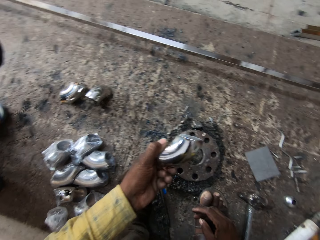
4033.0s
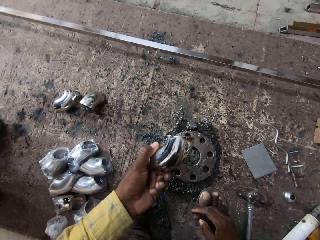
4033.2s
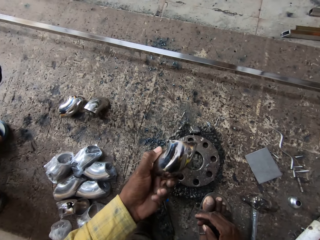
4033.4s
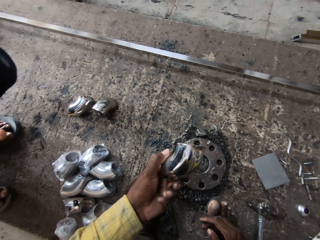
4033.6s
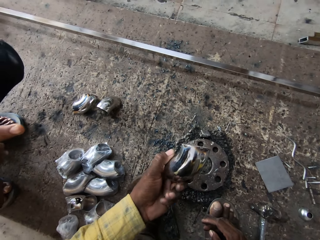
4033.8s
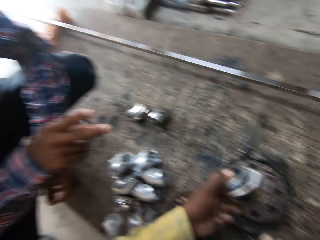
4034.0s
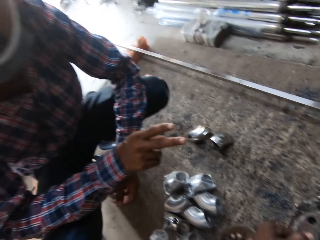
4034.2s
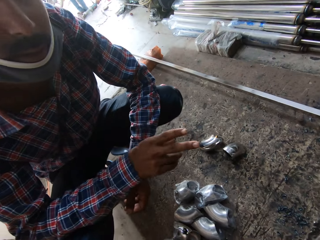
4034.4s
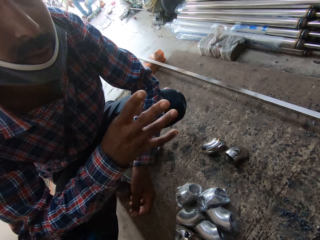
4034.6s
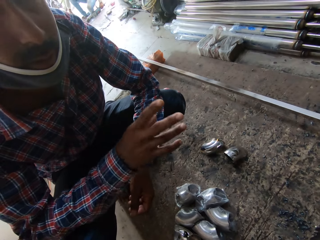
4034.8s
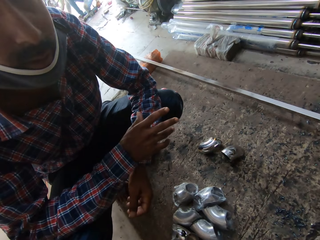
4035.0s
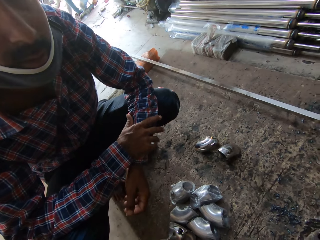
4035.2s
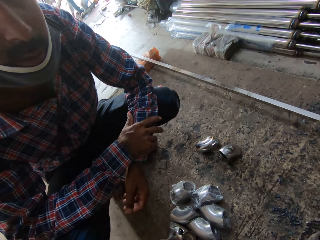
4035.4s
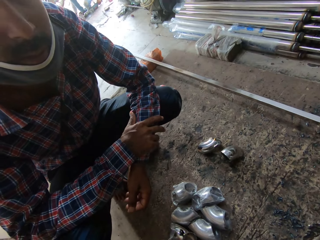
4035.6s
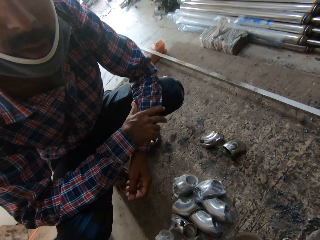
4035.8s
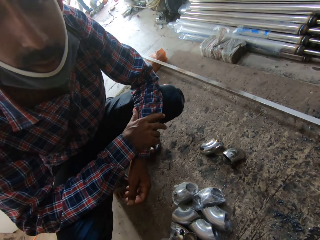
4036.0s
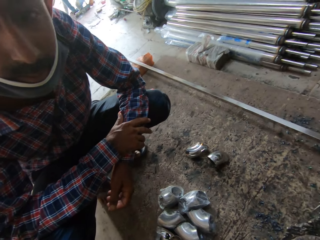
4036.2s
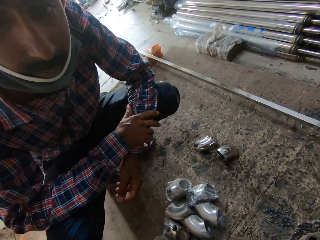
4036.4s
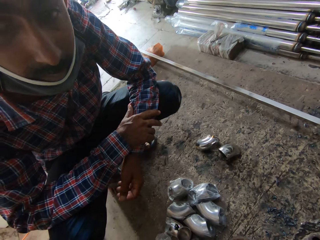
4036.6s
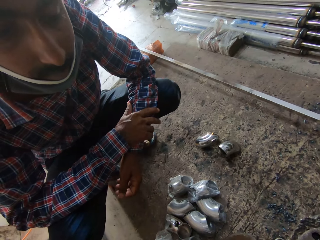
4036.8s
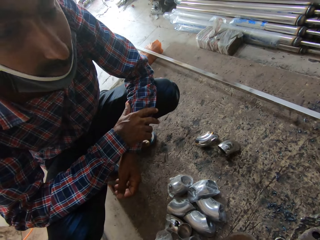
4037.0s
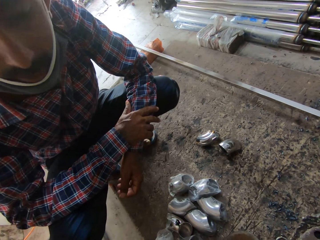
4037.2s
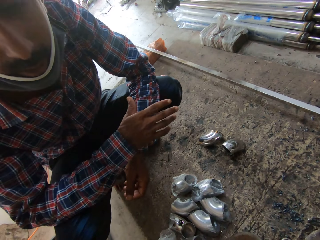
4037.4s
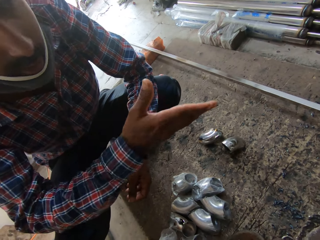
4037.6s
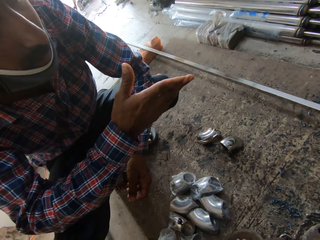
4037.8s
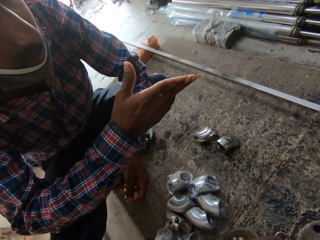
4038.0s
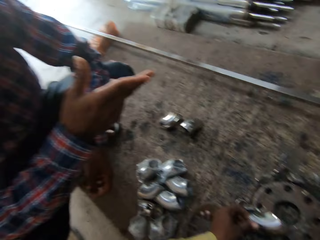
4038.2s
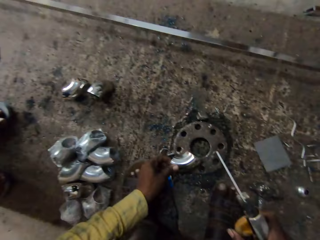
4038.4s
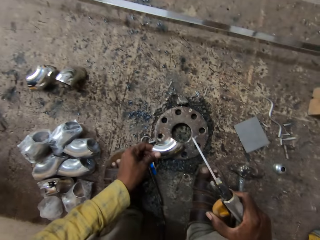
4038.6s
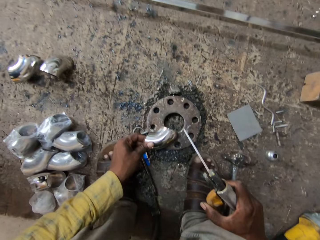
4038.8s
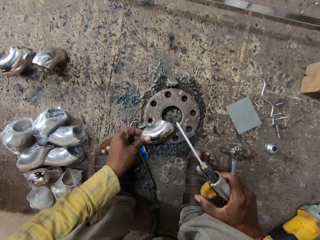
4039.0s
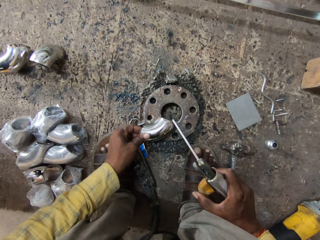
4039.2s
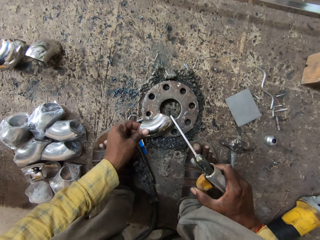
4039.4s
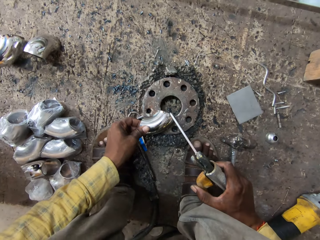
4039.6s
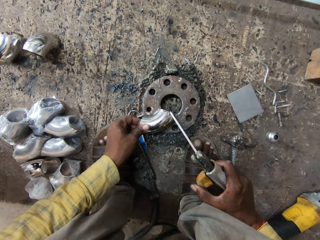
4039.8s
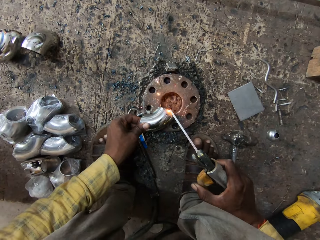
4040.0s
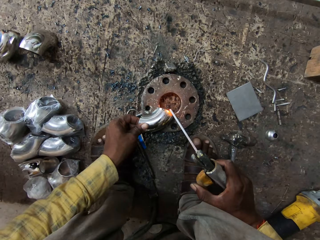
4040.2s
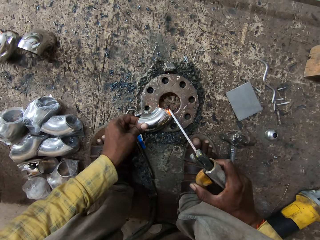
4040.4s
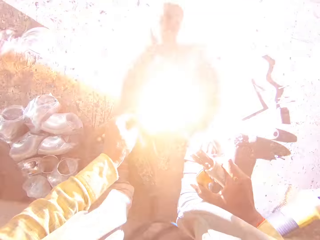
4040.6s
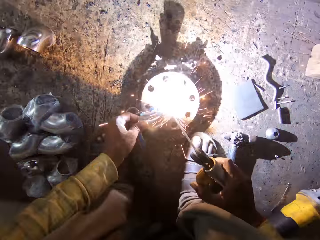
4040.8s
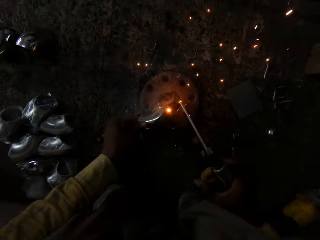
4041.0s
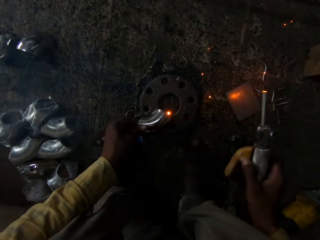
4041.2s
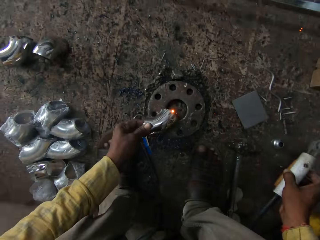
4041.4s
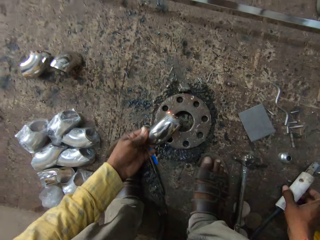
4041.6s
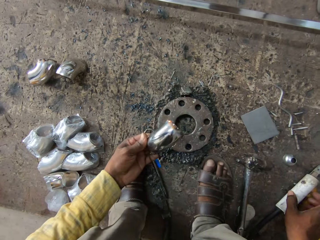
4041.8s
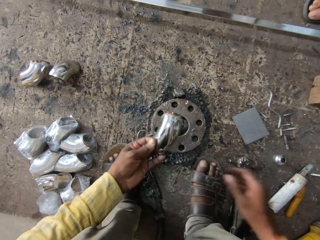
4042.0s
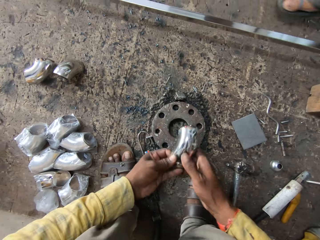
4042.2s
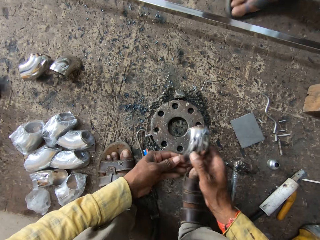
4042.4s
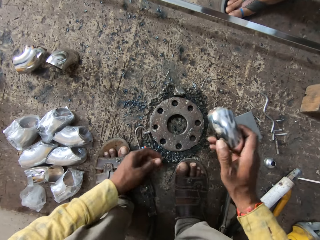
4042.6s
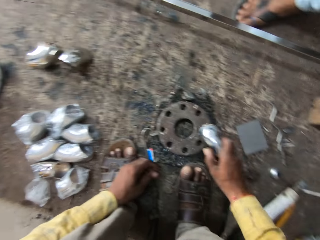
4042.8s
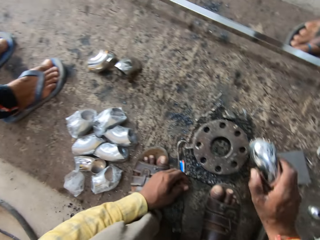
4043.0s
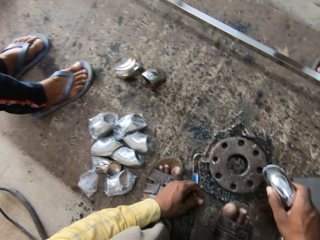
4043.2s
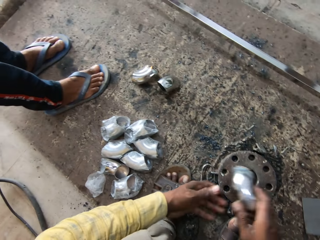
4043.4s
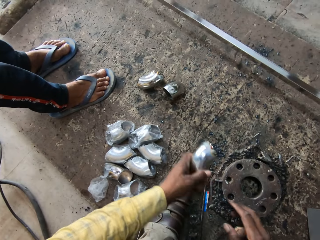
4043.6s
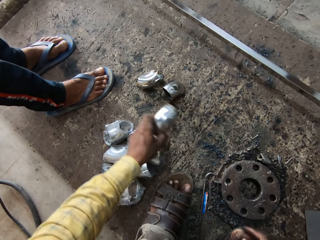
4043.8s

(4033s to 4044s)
The man moves a hand, communicates with the camera wearer and drops a hand. The camera wearer welds the steel rod. They put down the steel rod and put the welding gun down. They look at the steel rod, knock the steel rod and lift the metal.

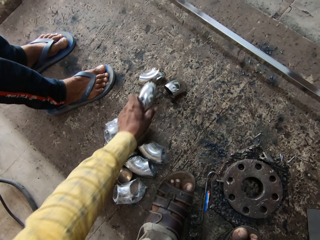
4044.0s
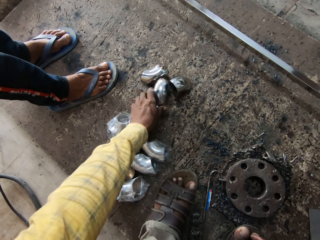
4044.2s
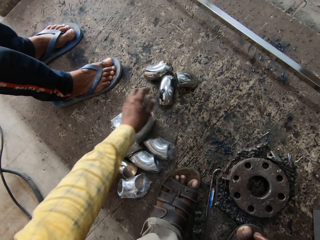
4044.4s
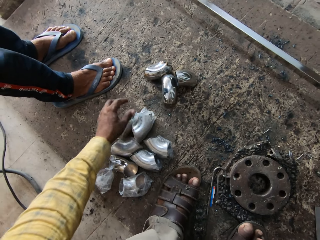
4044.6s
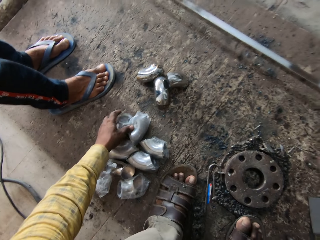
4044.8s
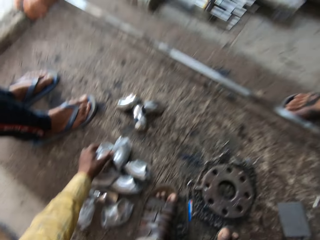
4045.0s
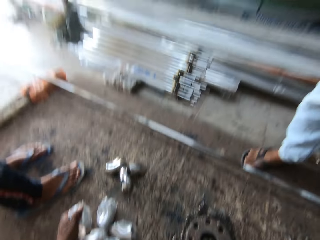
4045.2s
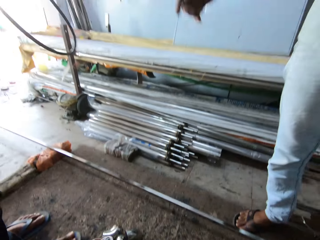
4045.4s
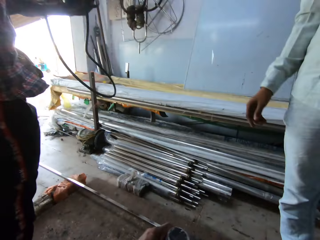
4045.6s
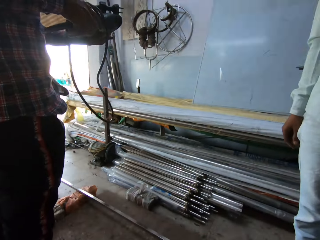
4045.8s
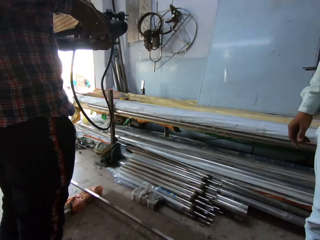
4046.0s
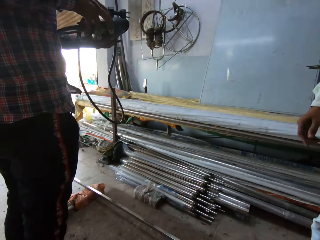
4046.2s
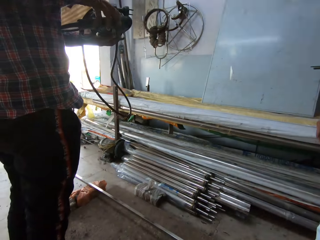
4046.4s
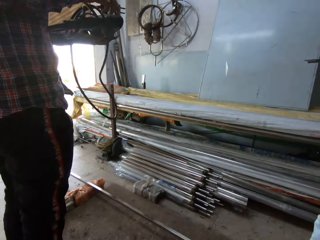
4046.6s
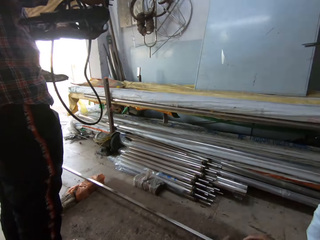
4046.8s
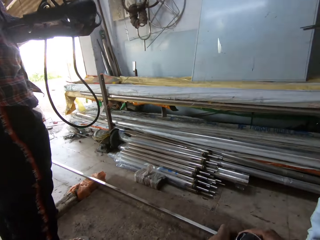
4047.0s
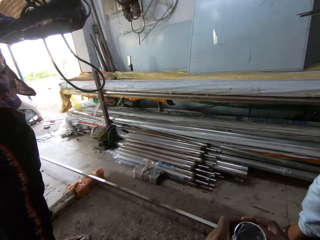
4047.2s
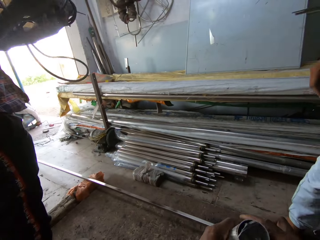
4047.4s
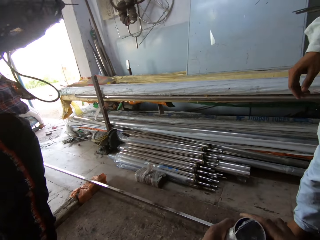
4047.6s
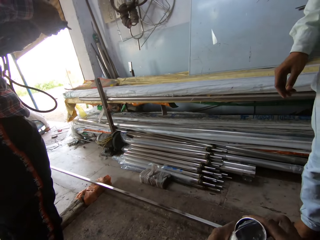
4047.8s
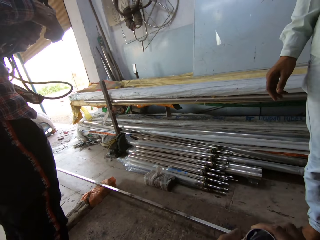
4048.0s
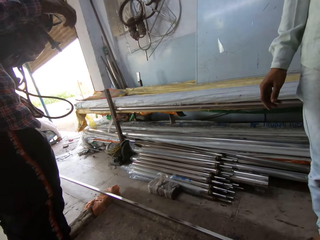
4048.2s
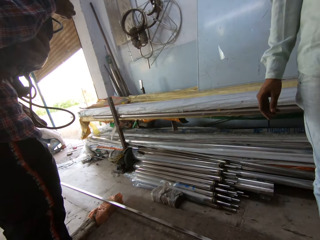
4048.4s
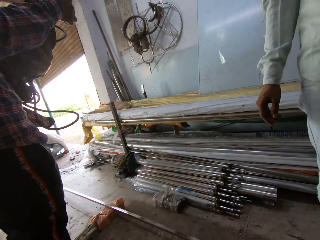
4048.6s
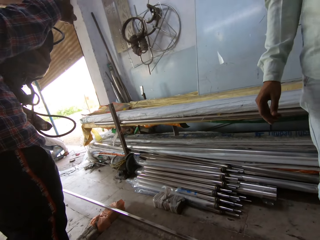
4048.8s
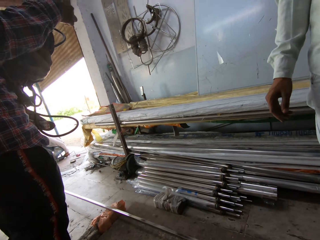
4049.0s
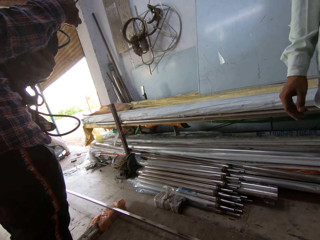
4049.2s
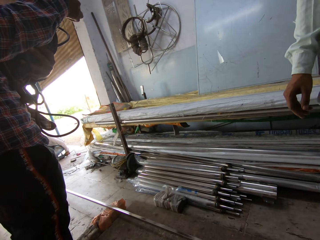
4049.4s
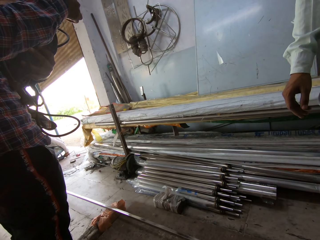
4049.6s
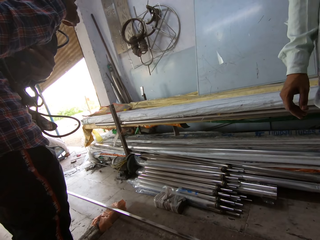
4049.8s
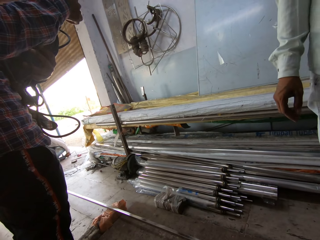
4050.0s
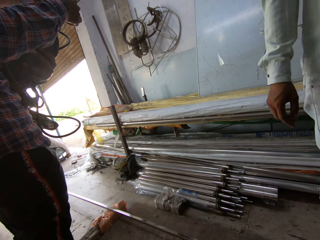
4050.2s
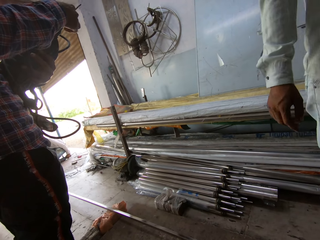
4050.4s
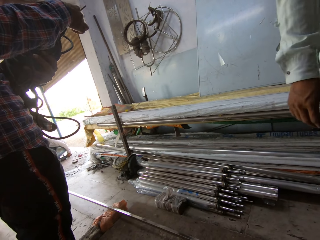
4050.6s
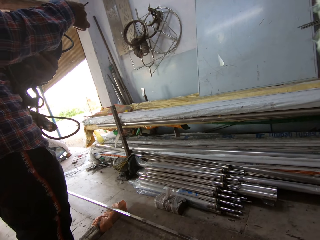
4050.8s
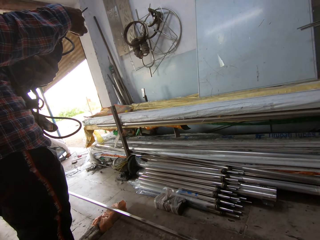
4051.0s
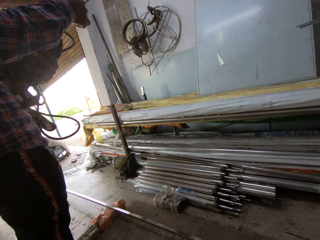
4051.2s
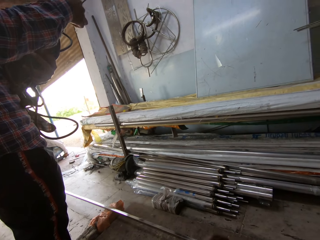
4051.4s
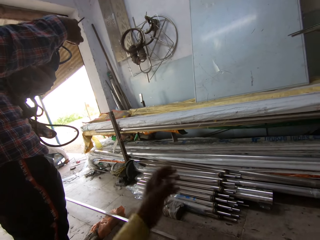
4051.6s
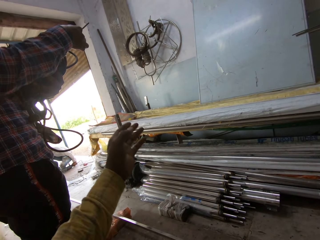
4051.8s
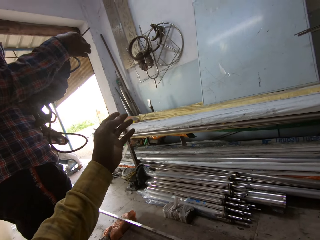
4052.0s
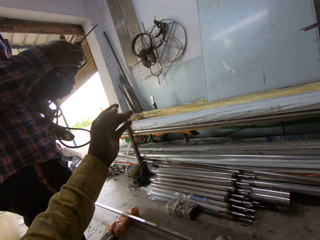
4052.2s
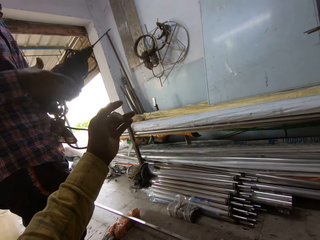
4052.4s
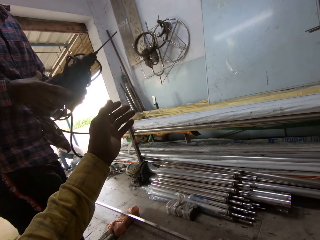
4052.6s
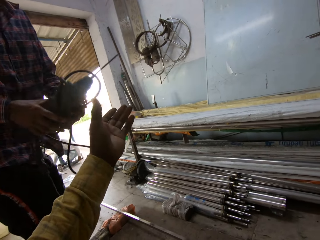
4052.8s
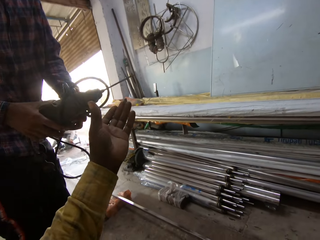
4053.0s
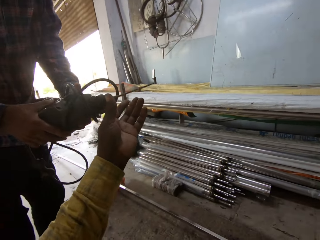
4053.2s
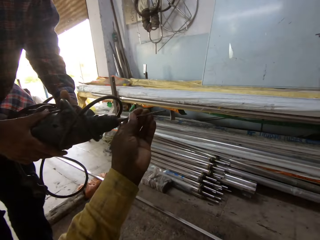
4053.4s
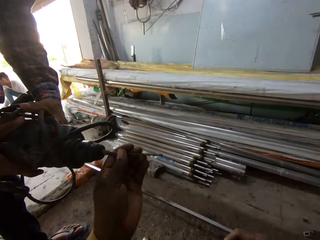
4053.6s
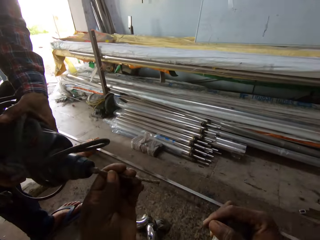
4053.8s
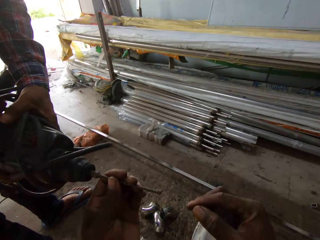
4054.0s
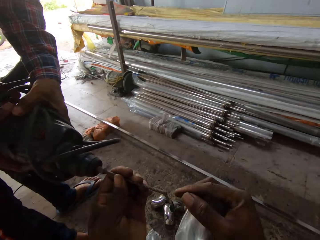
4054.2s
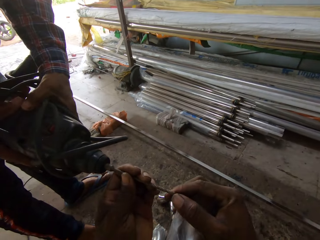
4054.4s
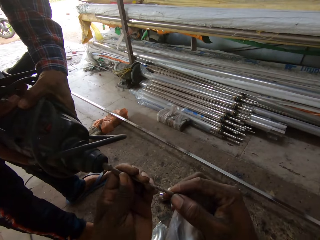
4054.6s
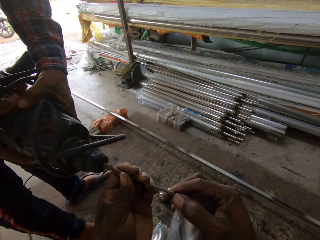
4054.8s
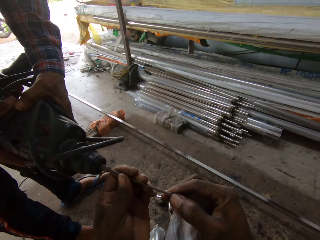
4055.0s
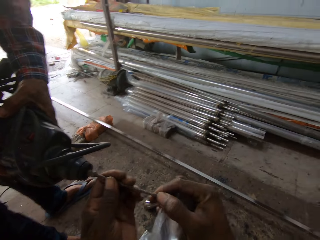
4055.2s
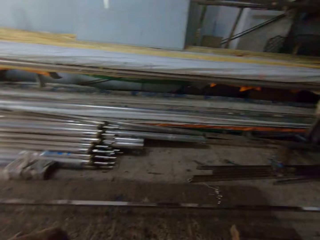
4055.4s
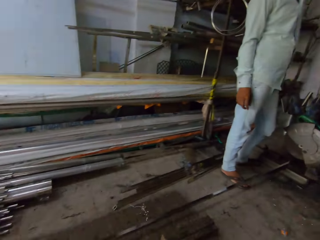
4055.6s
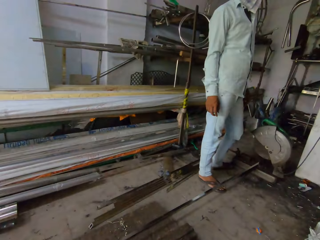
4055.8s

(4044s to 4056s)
The camera wearer puts the steel rod down. He looks up and takes the steel rod. The man moves his hands. The camera wearer looks around. He lifts a hand and stretches his hand. He holds the welding machine. He looks aside. He looks at a drill bit.
